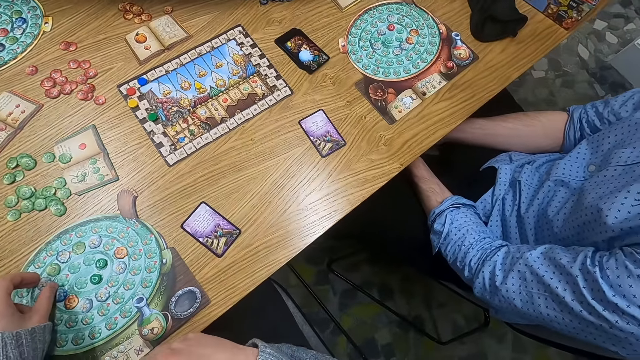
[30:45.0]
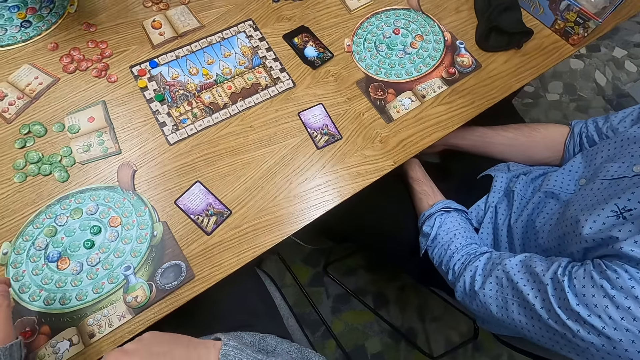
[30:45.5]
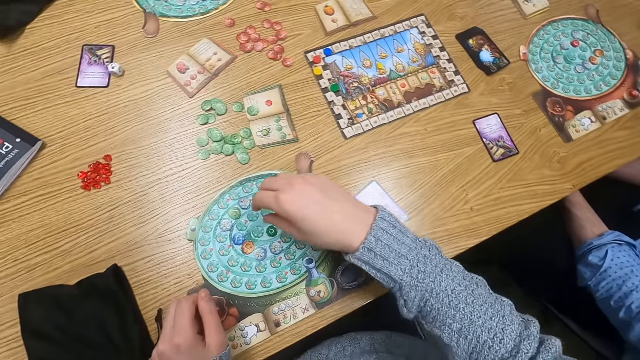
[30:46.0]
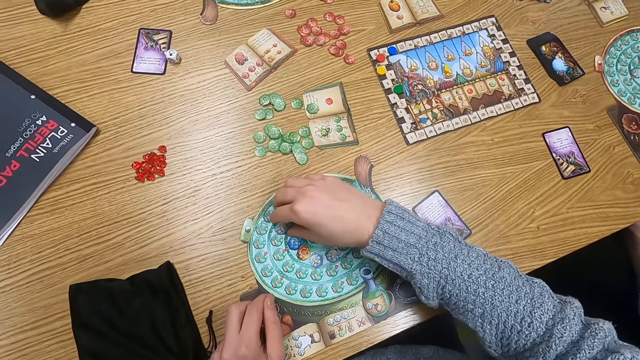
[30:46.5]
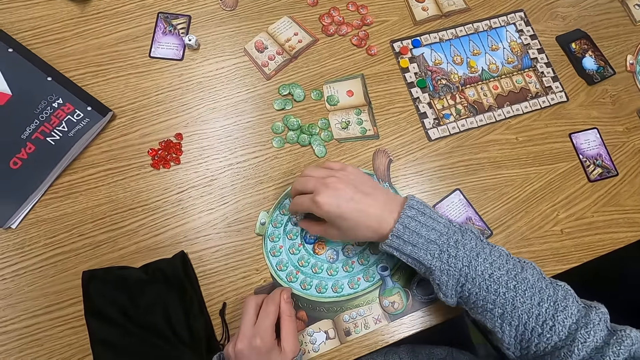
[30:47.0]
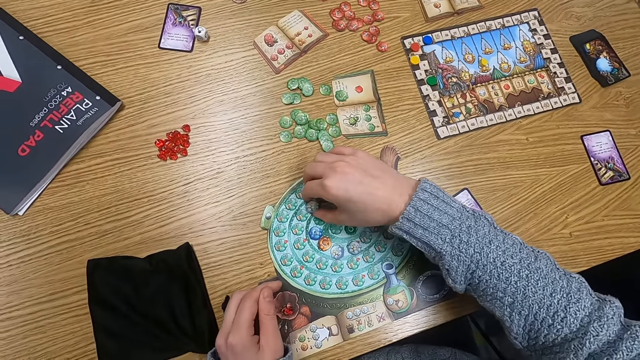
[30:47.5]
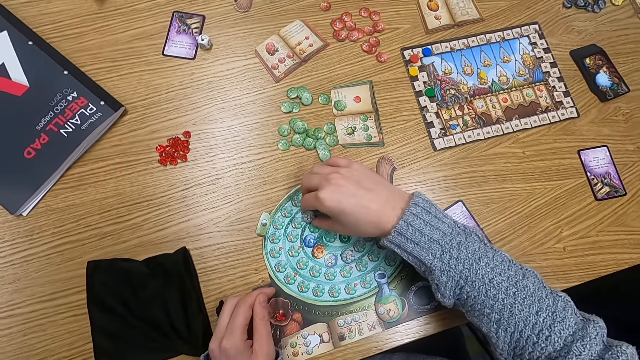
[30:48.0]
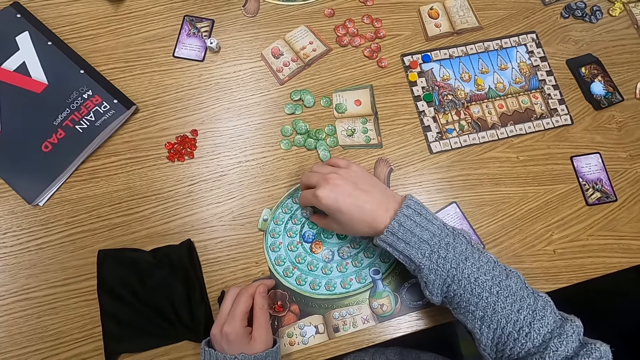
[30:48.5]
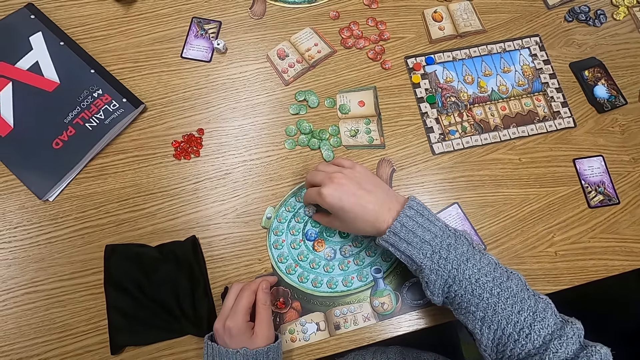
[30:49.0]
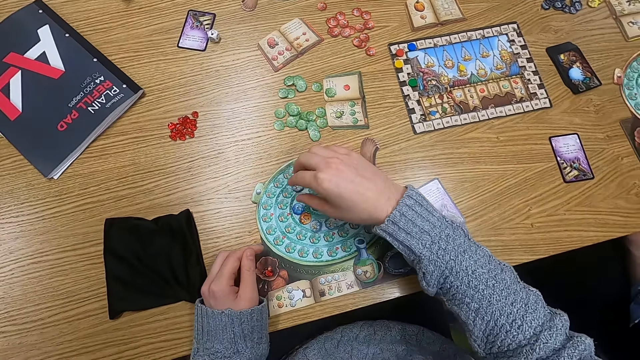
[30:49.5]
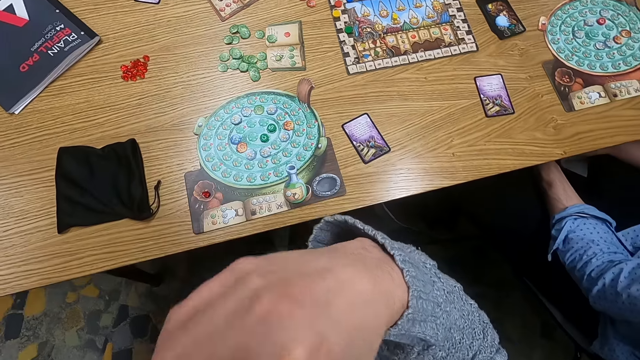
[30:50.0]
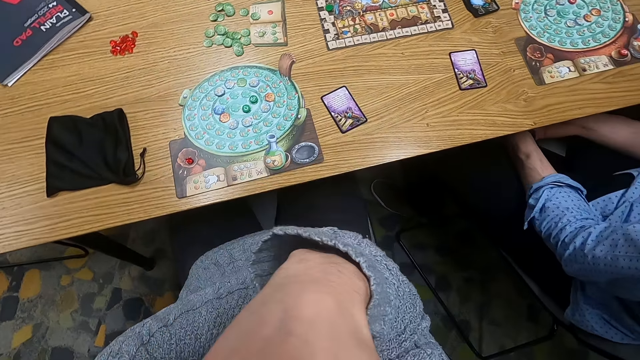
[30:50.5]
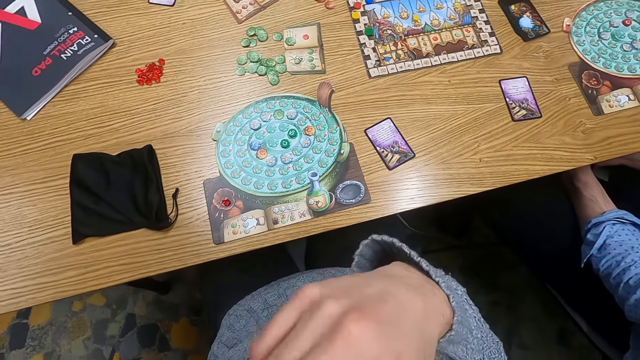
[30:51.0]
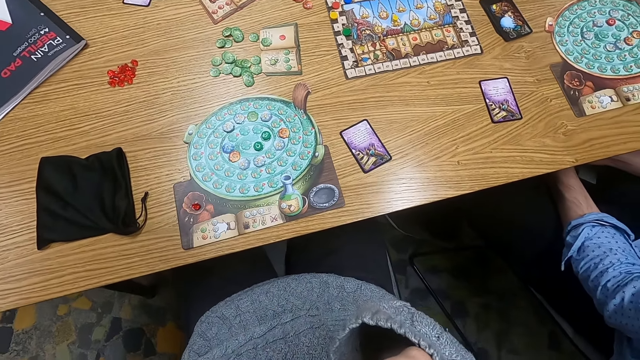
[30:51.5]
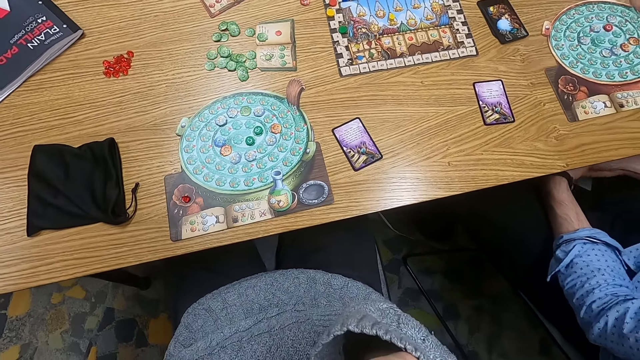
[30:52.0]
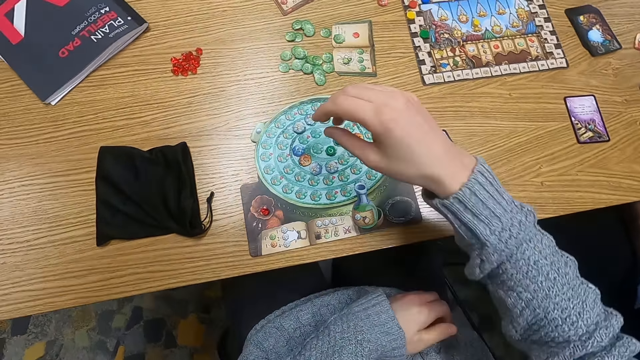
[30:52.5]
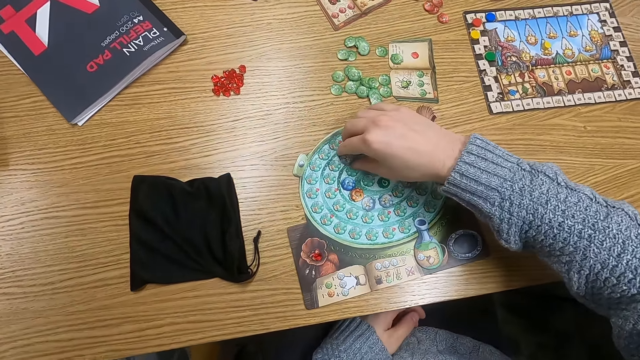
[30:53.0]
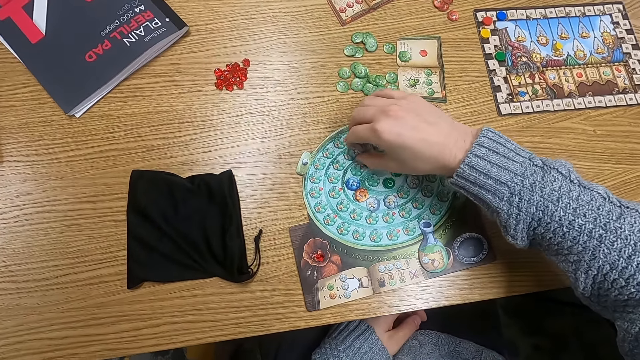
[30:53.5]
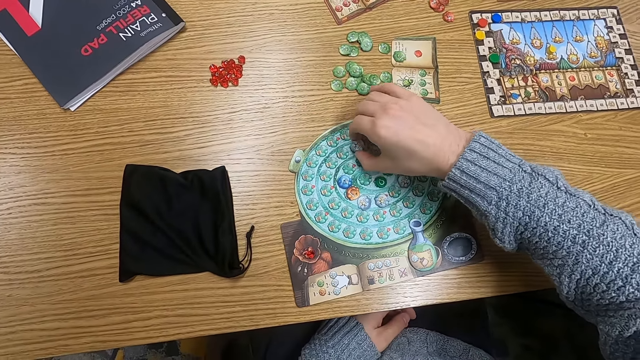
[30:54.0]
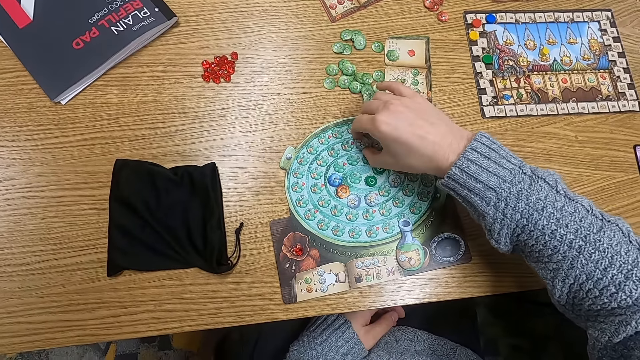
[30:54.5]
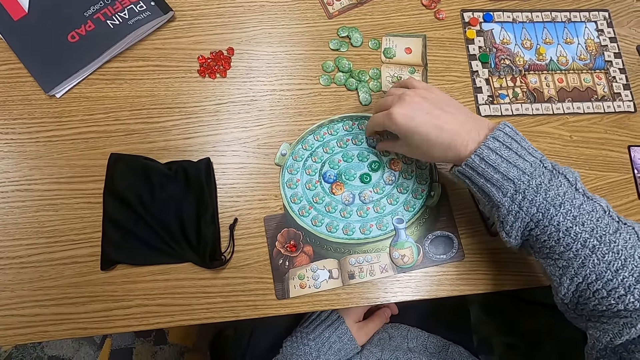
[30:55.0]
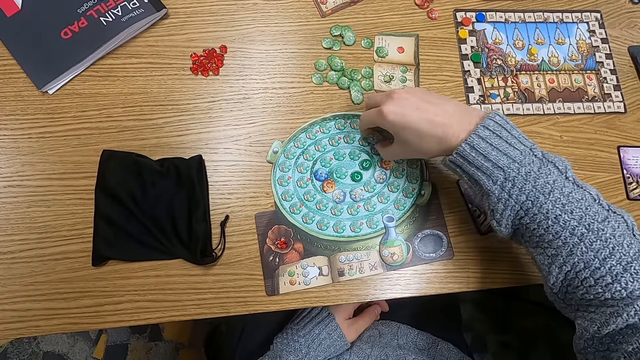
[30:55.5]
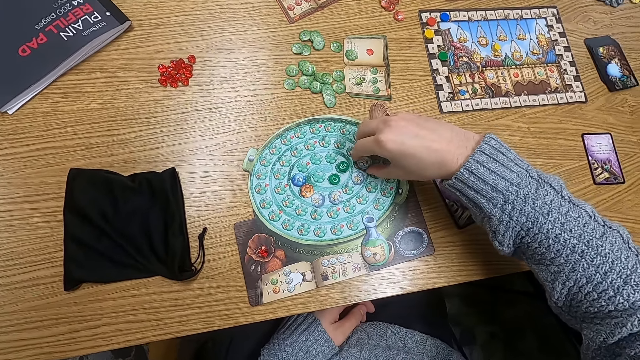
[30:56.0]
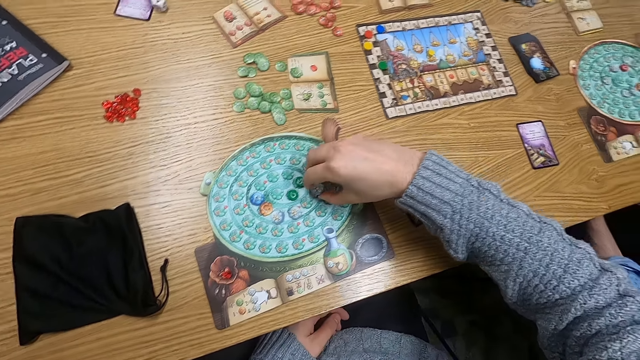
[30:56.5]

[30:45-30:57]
The camera wearer holds point tokens on the table. They adjust the point tokens on the table. They turn to the side. They hold the point tokens on the table. They adjust the point tokens on the table.

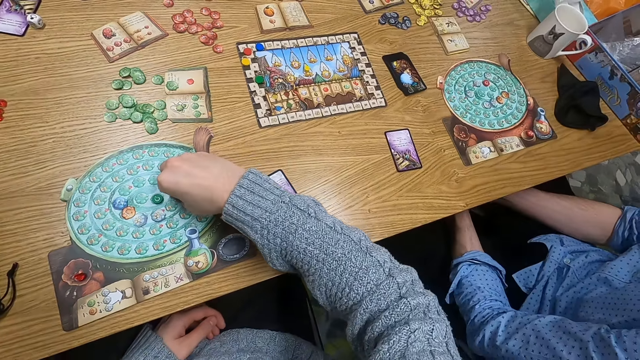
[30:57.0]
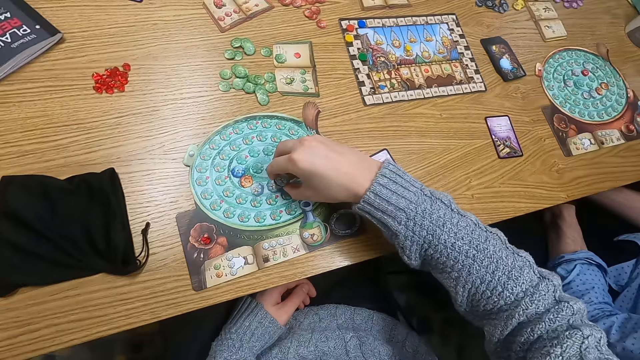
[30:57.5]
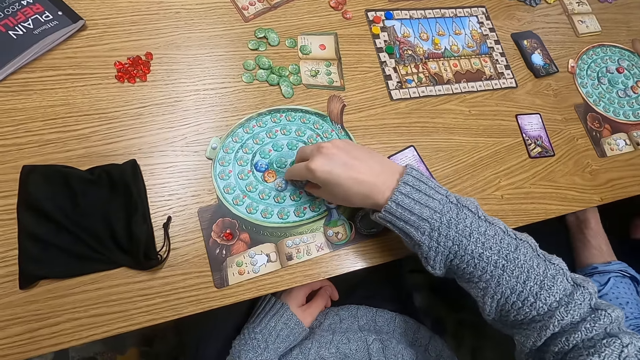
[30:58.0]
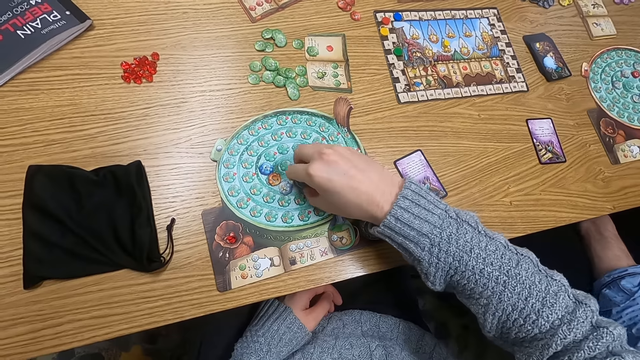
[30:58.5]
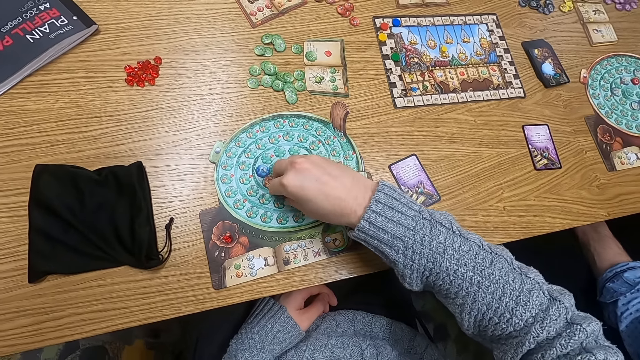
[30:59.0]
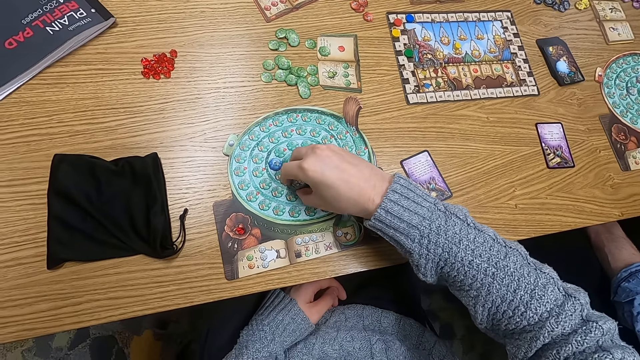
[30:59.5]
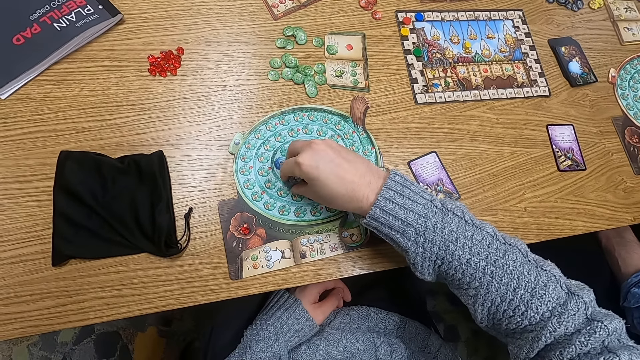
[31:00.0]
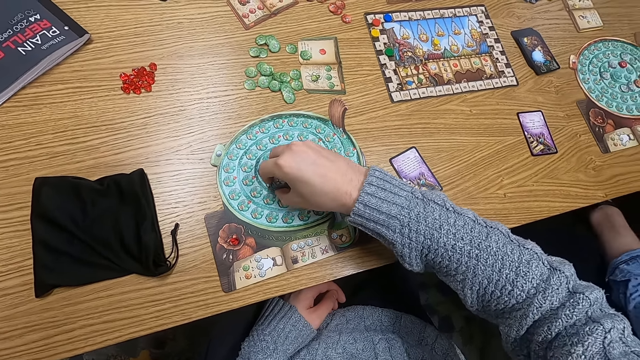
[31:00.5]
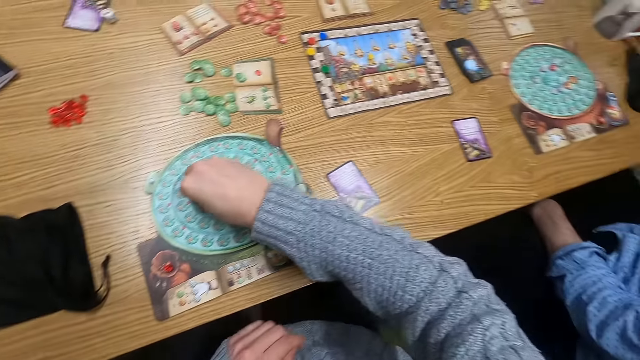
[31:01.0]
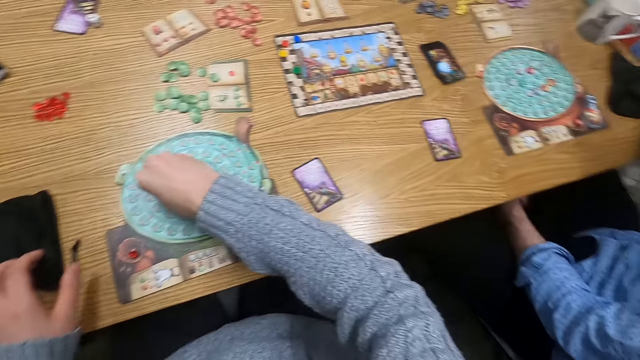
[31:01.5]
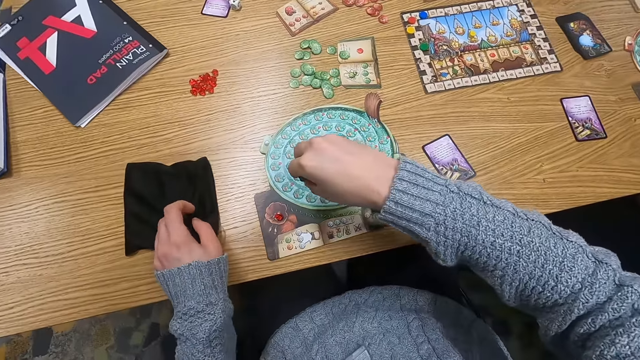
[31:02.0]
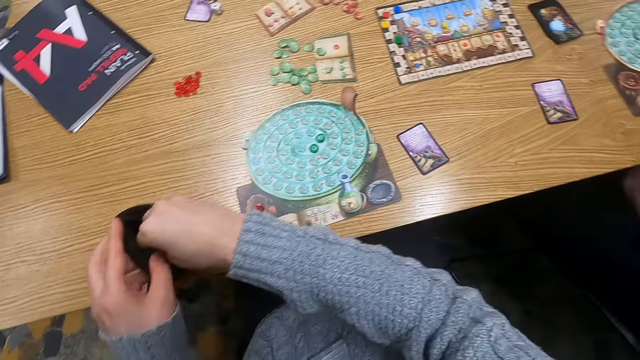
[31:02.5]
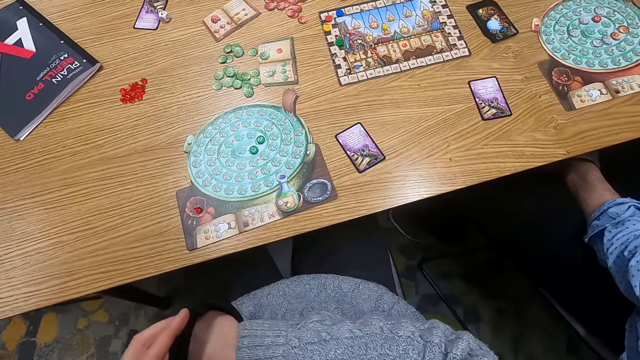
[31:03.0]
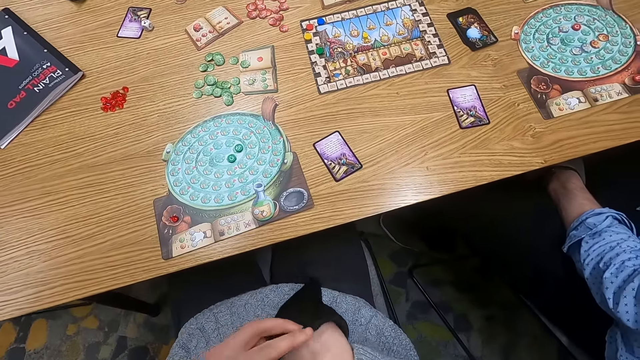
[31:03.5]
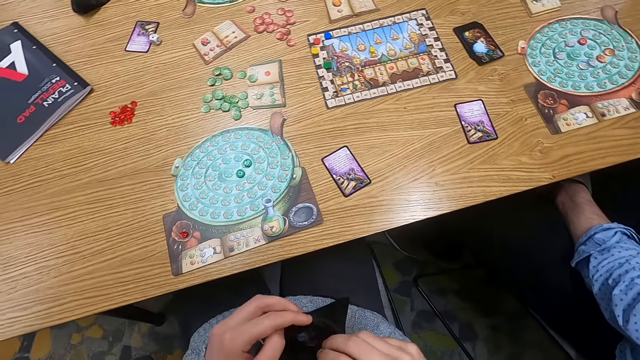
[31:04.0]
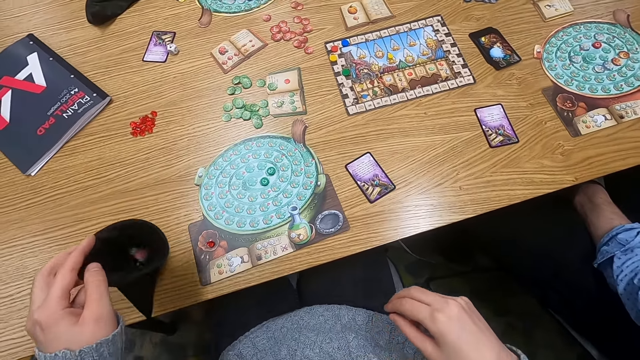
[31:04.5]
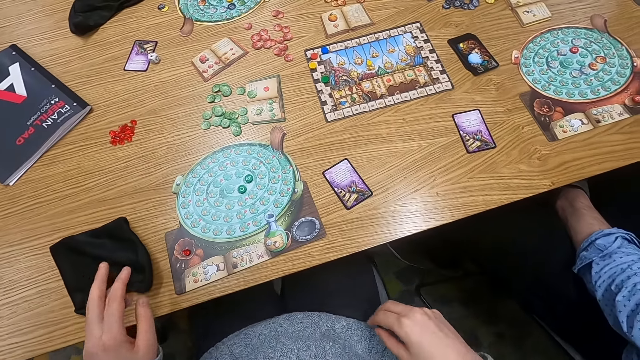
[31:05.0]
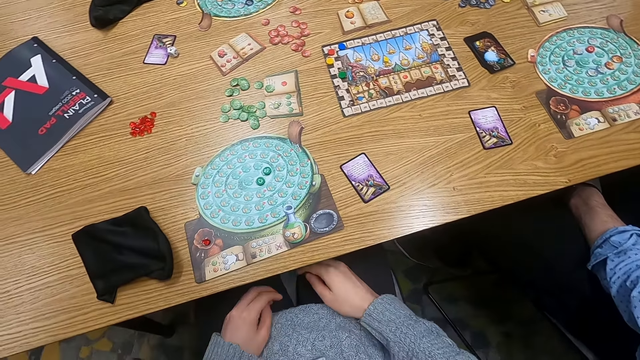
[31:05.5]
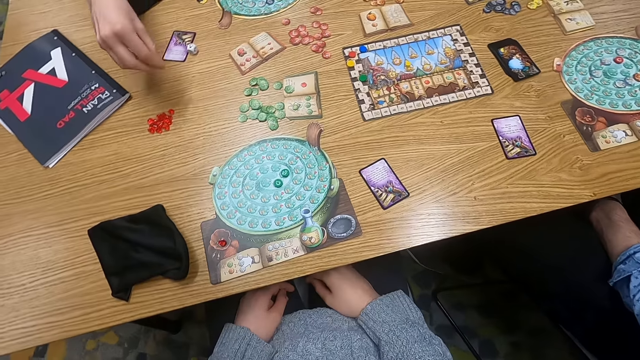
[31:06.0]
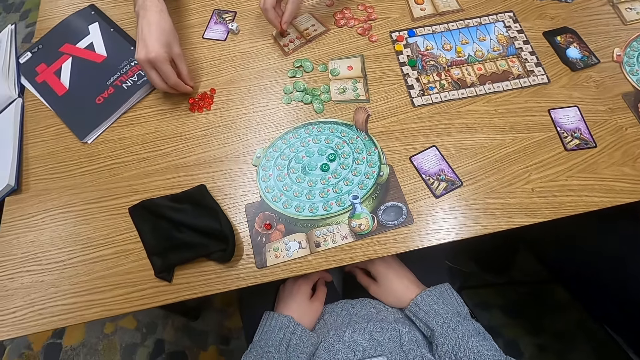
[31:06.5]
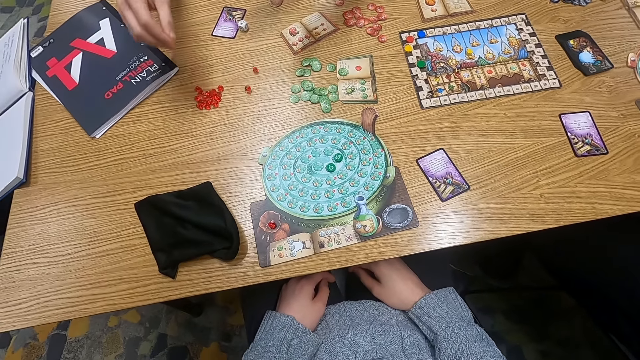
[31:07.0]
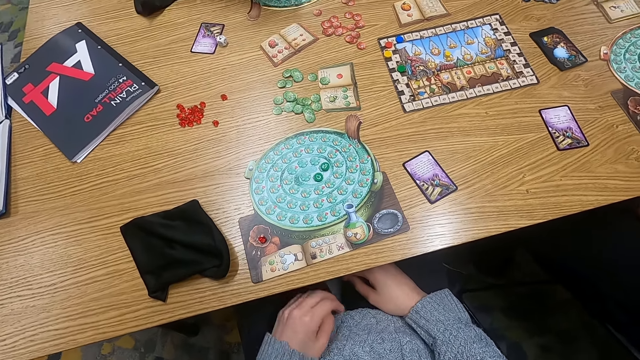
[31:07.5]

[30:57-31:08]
The camera wearer turns to the side. They pick up counters. They adjust point tokens on the table. They turn to the side. They hold a cloth bag. They put the point tokens in the cloth bag. They put the cloth bag on the table. A man puts a point token on the table. Another man puts a point token on the table.
